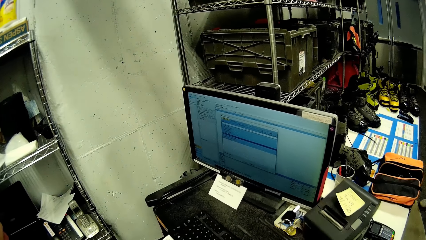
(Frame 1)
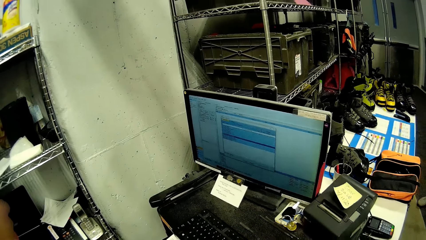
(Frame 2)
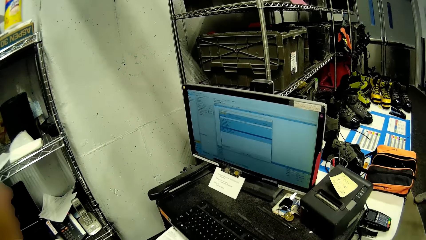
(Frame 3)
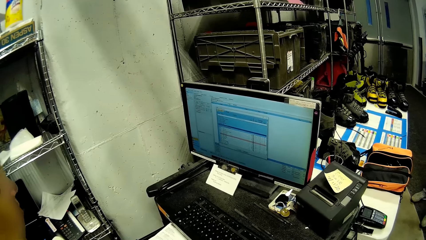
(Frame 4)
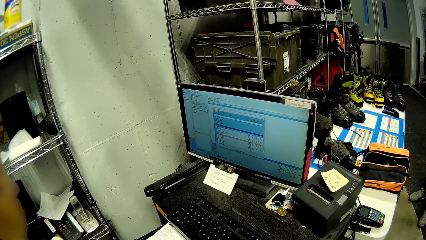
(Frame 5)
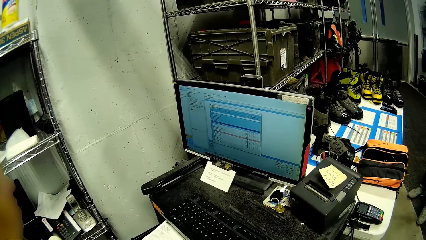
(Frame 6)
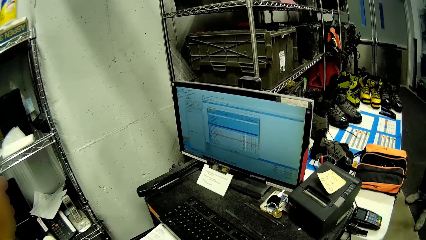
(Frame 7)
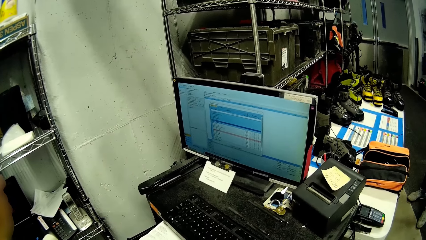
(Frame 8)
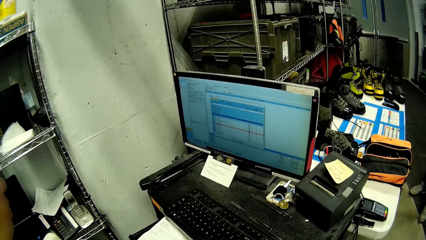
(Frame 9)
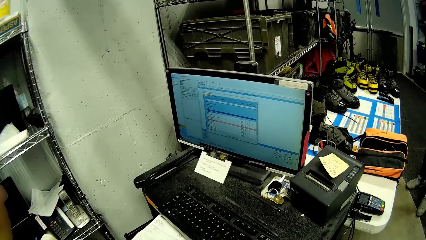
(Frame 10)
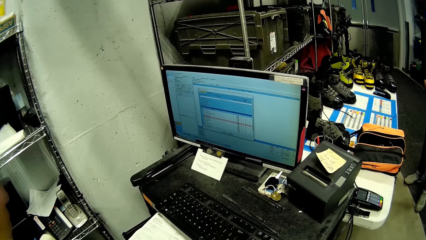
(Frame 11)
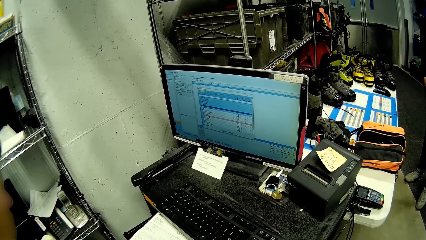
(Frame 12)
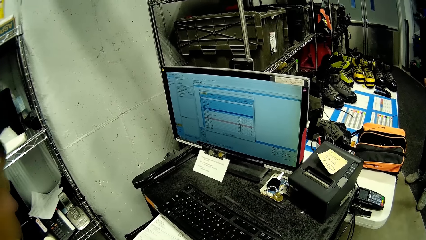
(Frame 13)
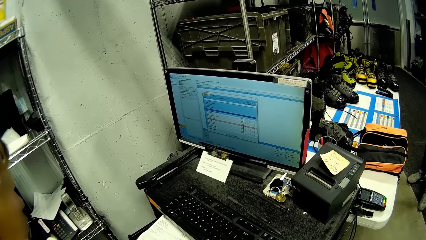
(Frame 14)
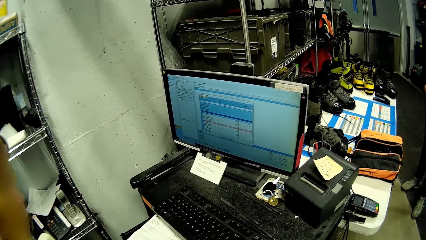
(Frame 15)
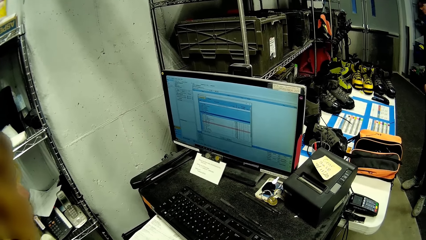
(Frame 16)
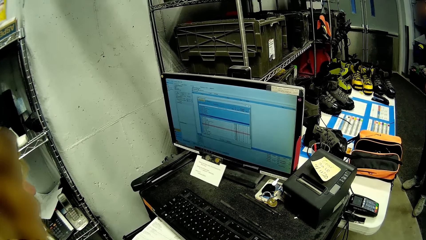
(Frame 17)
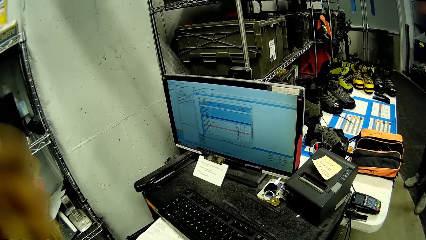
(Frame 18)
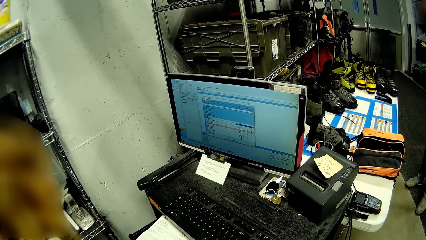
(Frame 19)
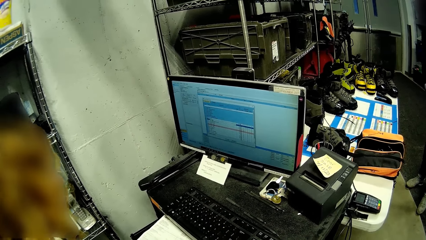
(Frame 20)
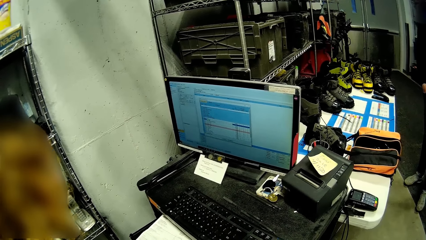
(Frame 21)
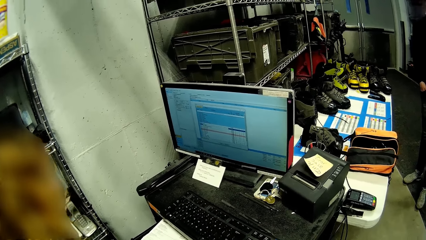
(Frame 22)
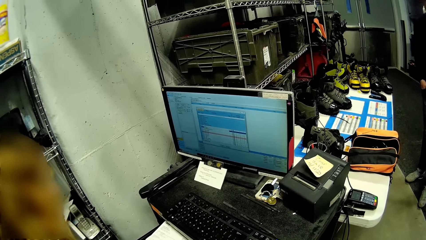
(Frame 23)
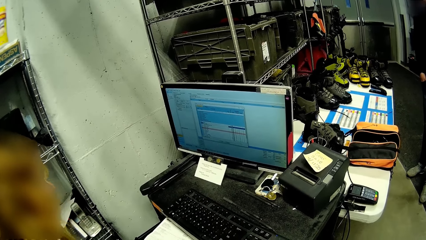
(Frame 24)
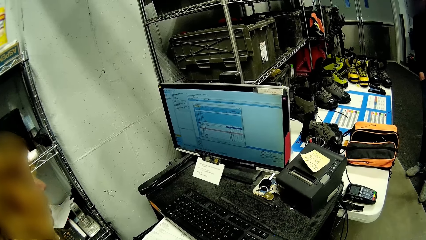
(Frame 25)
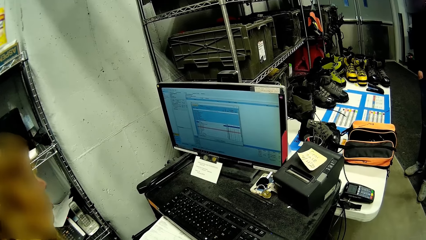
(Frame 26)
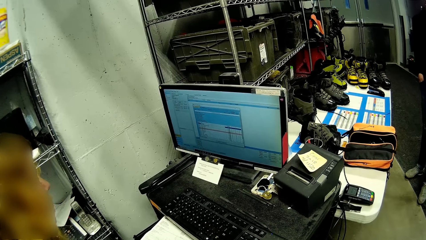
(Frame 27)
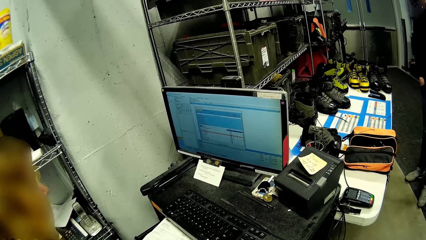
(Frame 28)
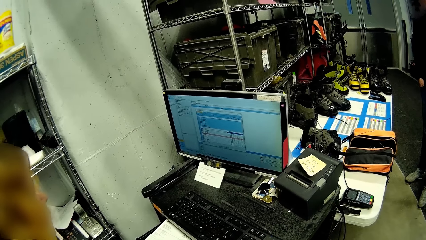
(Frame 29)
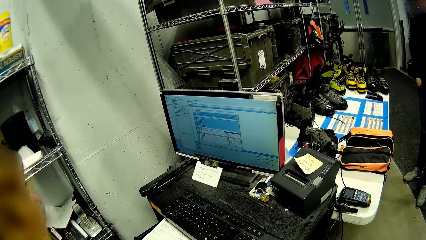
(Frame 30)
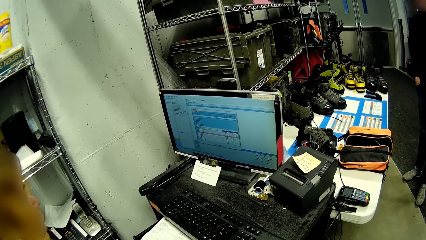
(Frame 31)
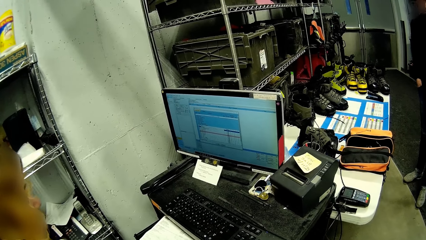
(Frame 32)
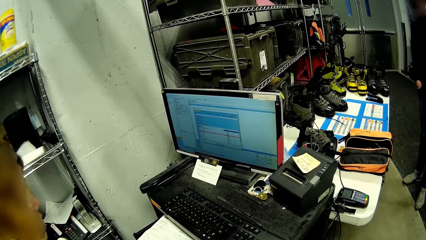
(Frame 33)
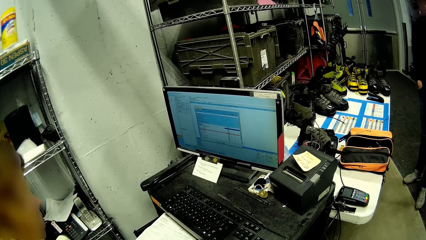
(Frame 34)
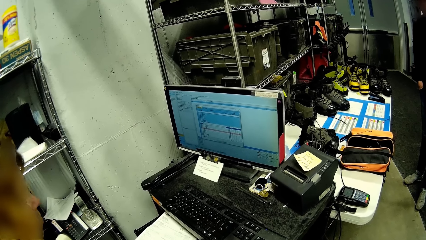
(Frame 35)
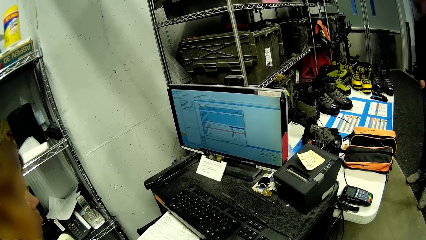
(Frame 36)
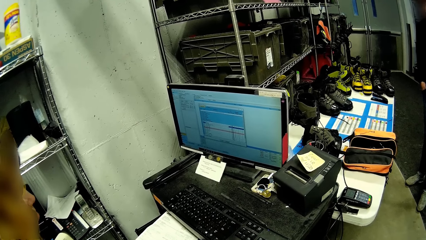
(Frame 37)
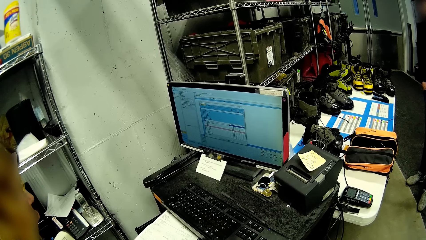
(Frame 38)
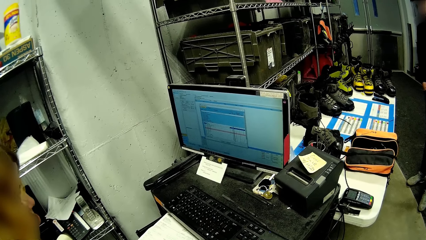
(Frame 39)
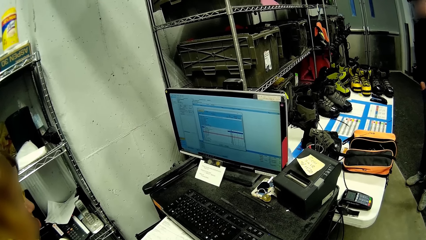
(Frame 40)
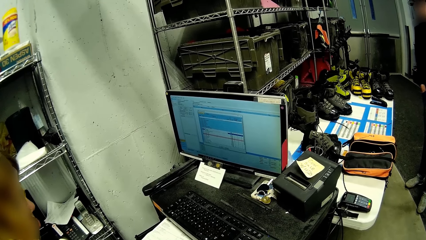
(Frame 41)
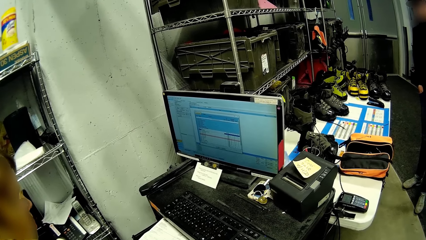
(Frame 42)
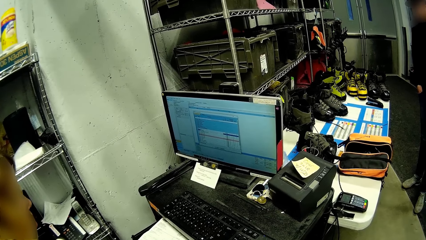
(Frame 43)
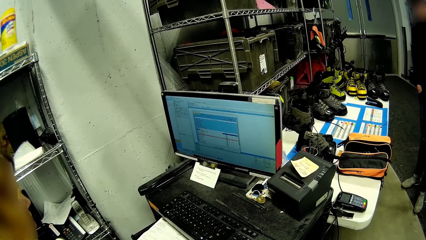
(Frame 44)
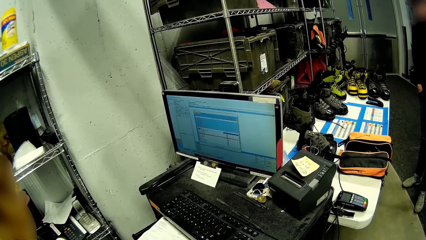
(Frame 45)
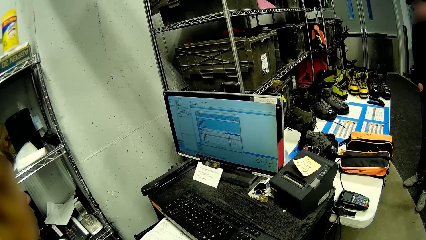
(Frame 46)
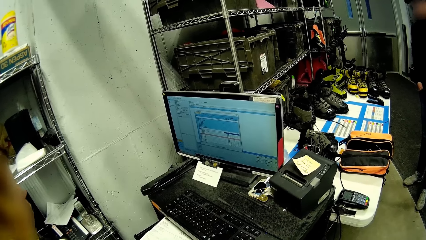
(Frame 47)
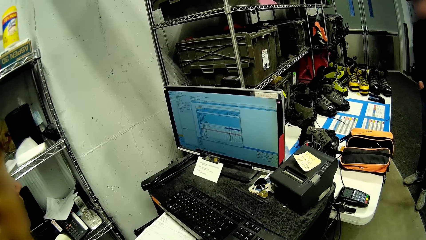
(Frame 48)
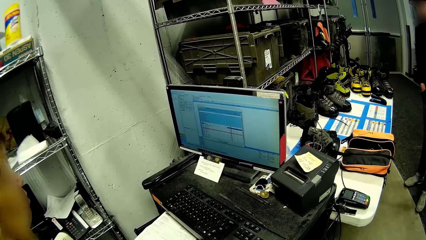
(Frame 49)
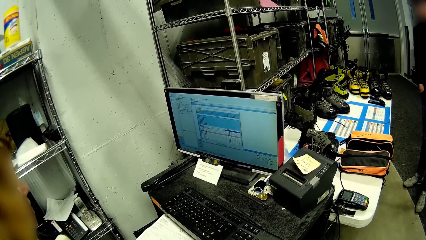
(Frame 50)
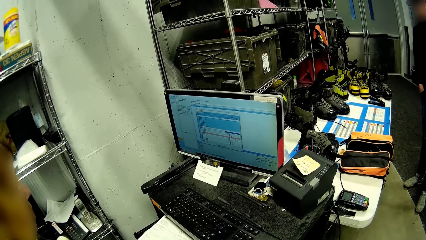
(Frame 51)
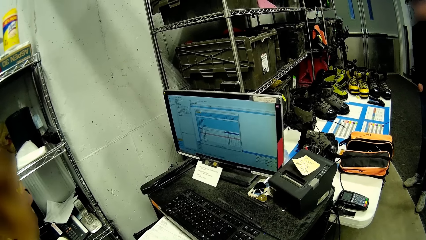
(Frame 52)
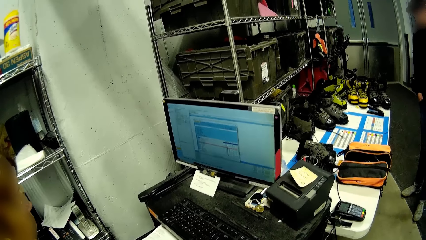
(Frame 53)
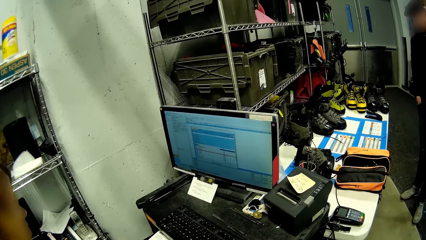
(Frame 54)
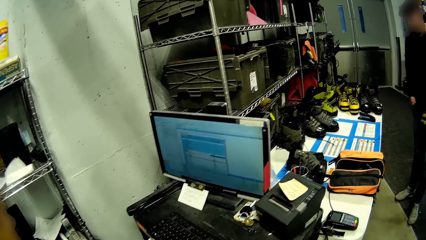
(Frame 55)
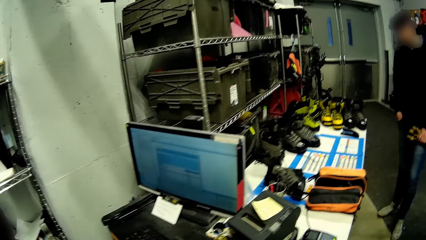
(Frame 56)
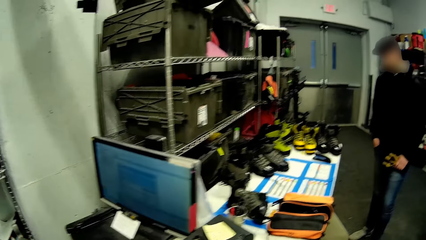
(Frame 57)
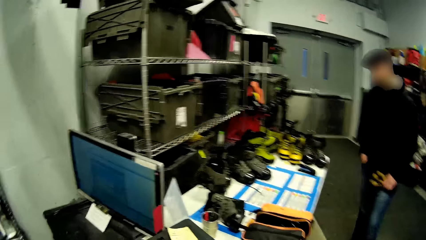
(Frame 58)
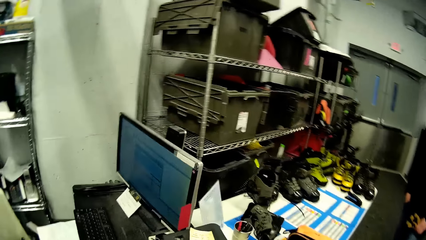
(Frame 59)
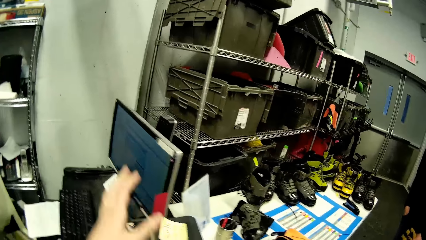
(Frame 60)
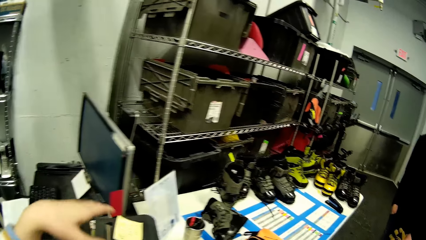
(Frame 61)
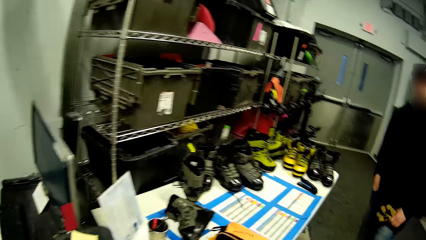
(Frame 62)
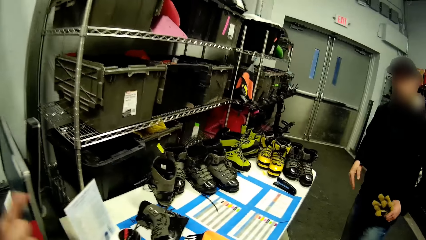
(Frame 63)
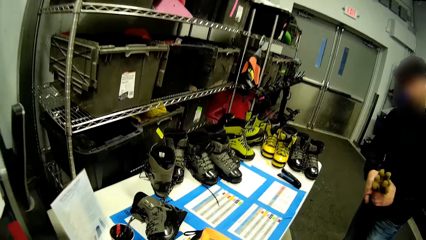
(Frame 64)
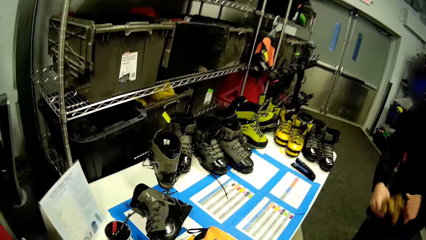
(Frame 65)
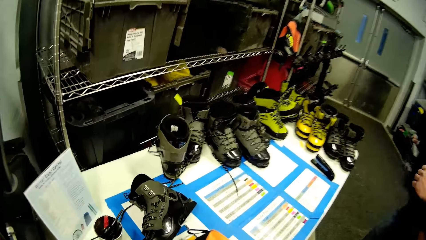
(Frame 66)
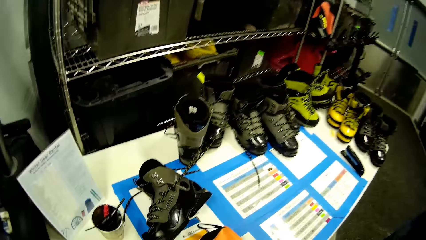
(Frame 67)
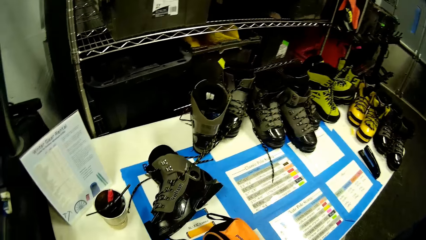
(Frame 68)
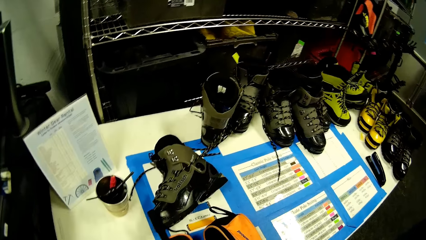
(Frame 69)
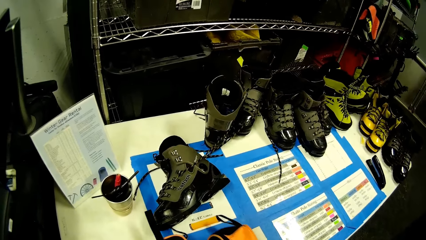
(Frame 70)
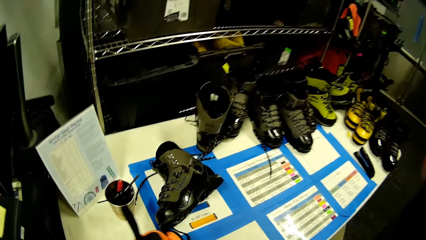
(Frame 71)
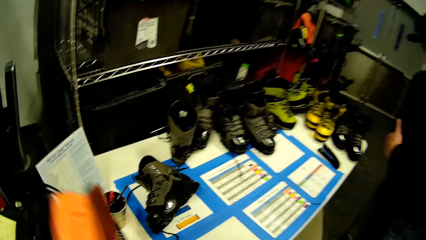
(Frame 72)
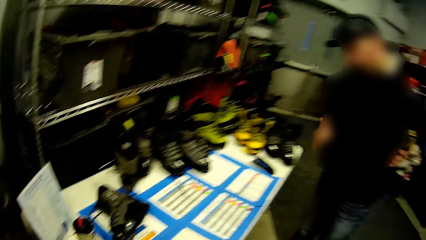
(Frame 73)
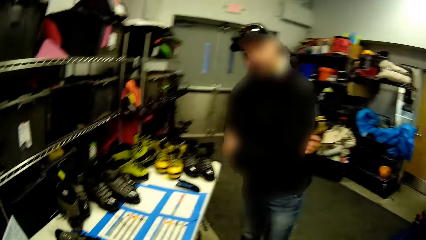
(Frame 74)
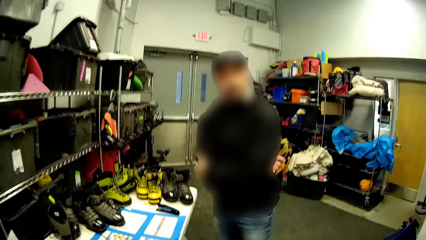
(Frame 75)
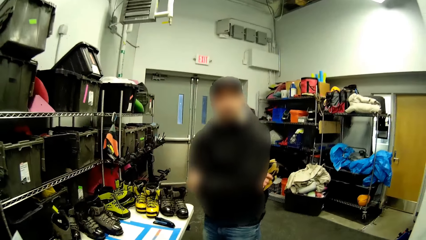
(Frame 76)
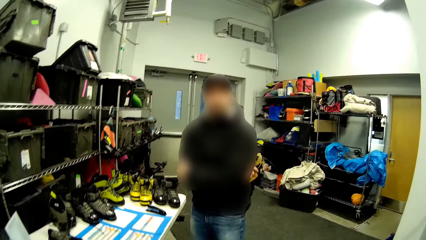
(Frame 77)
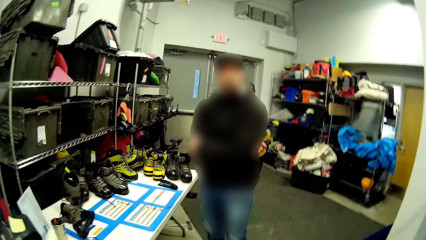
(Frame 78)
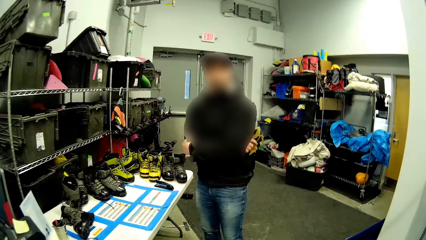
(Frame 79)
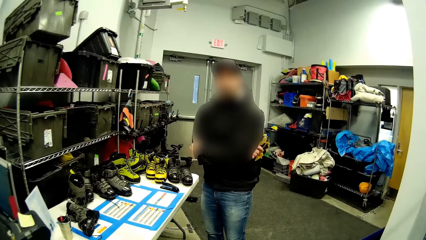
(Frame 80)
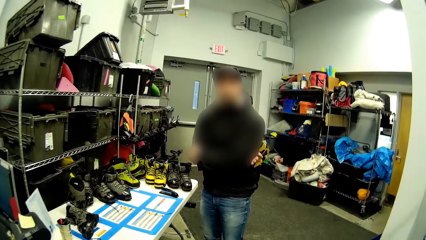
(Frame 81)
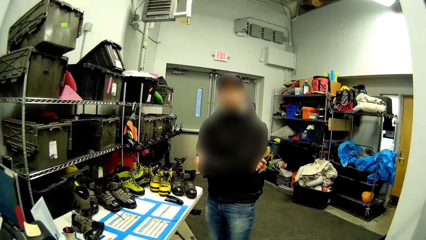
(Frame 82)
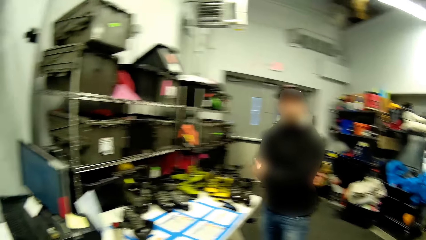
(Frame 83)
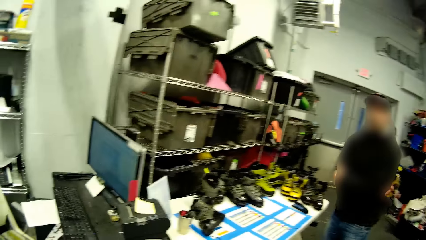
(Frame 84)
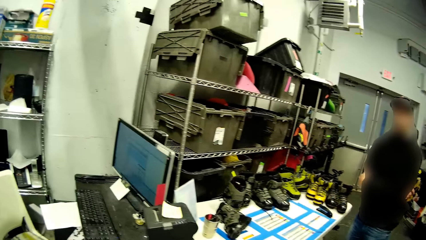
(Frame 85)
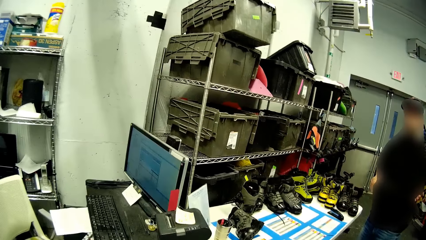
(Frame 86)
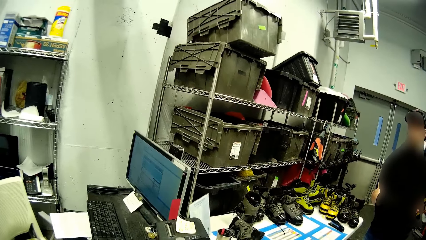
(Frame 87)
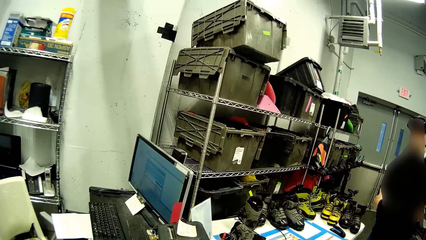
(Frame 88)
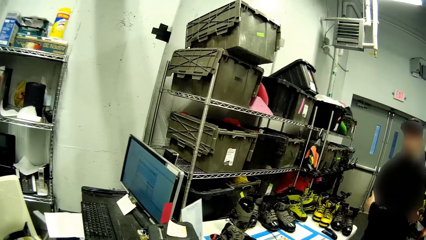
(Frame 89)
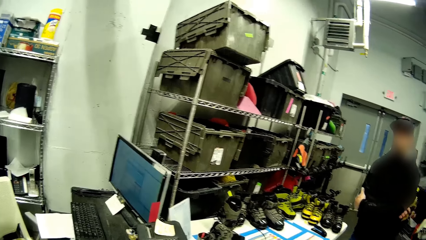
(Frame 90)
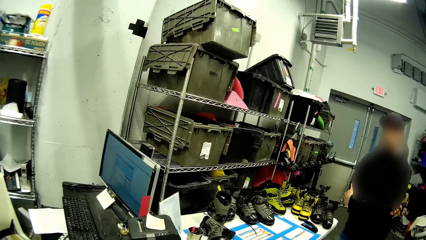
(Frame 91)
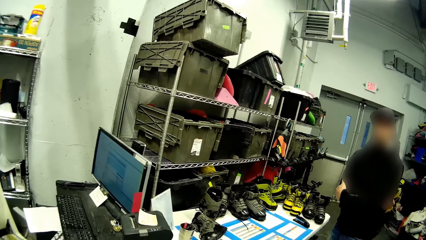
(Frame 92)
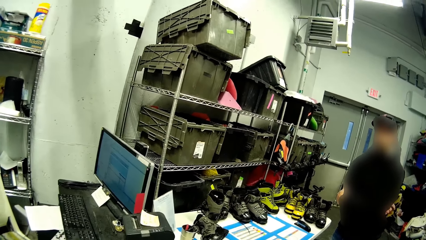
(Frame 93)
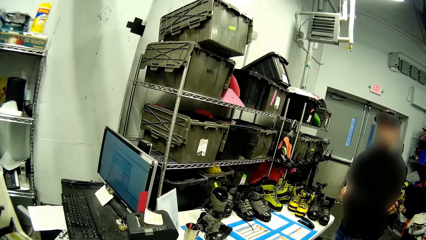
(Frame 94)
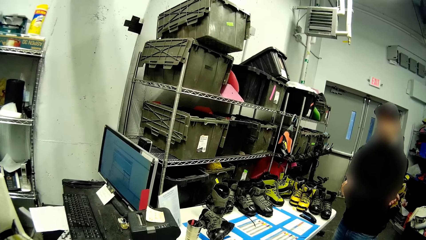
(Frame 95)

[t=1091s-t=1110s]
The camera wearer reads on the computer. A person reads on the computer. The camera wearer walks in the shoe store. They pick shoes.
